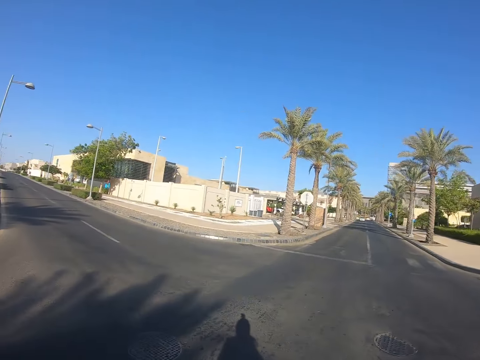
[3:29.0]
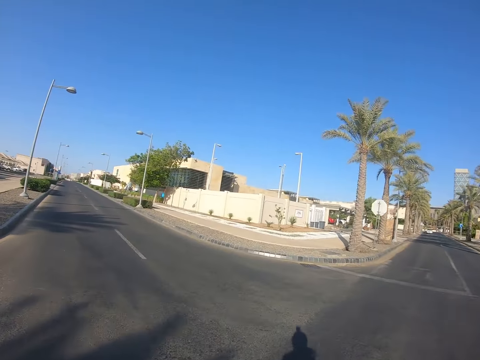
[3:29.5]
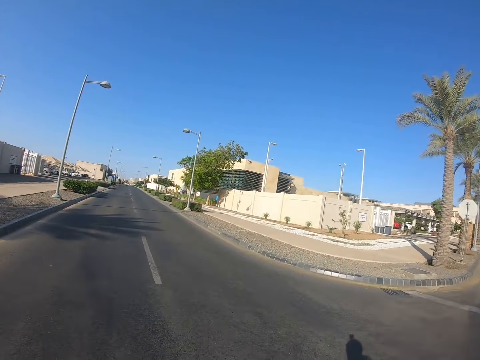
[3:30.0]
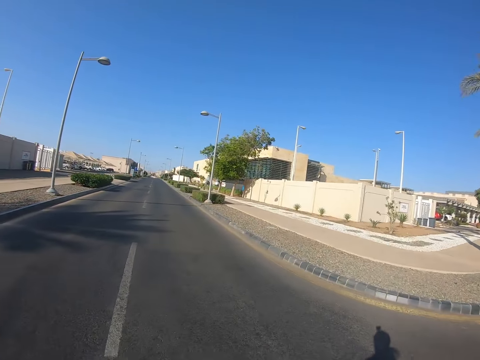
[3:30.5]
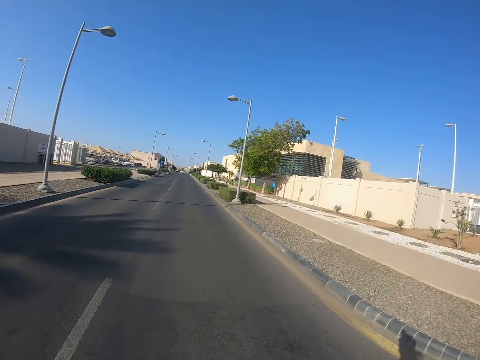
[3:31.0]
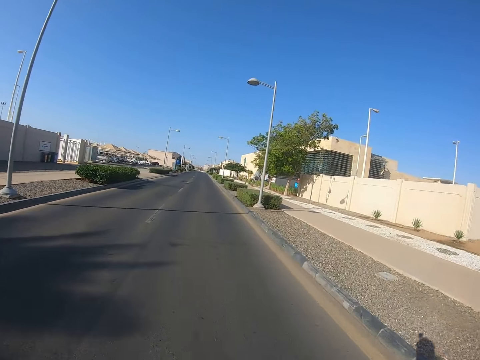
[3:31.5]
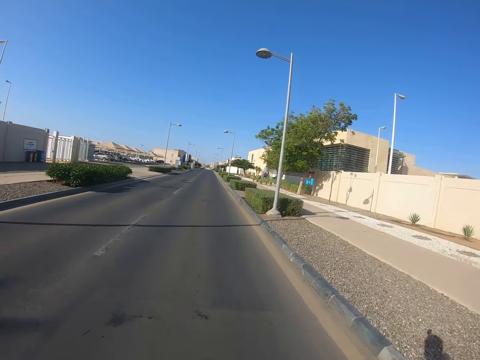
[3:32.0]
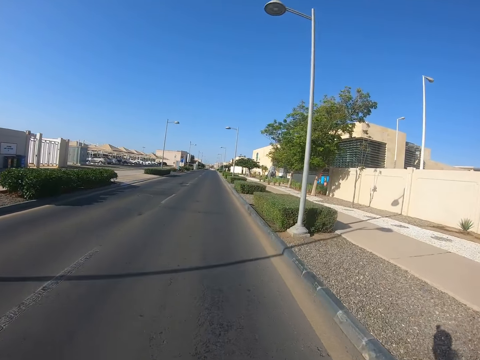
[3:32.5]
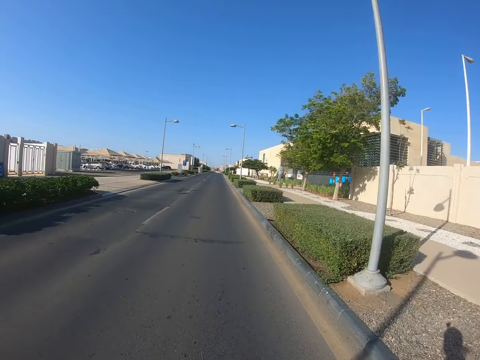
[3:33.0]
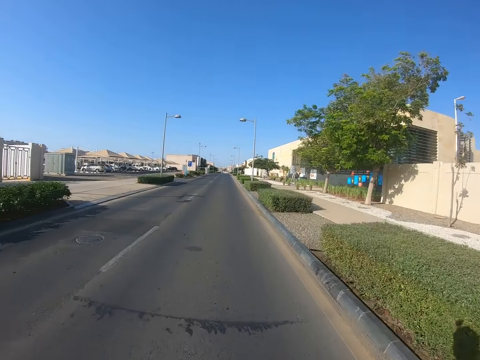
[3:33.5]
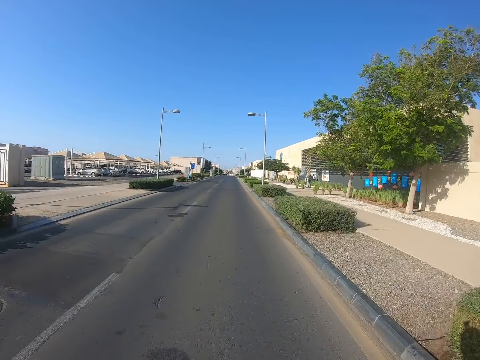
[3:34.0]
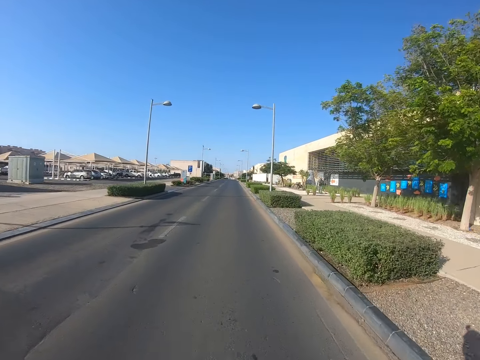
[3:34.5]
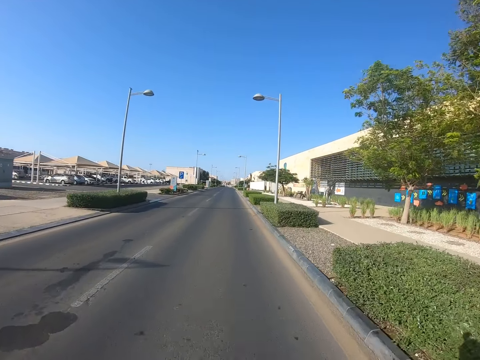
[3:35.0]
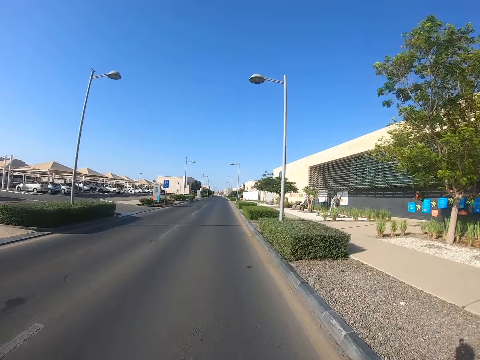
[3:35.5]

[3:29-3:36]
The camera wearer rides to the right side.

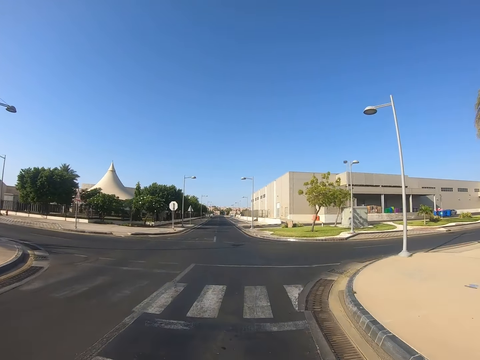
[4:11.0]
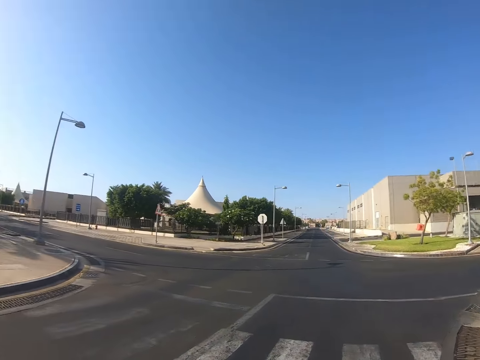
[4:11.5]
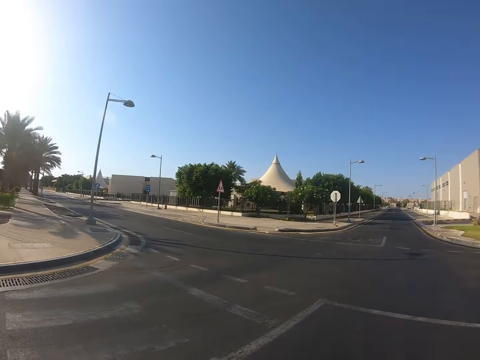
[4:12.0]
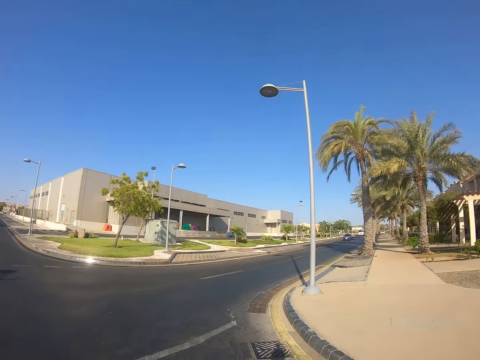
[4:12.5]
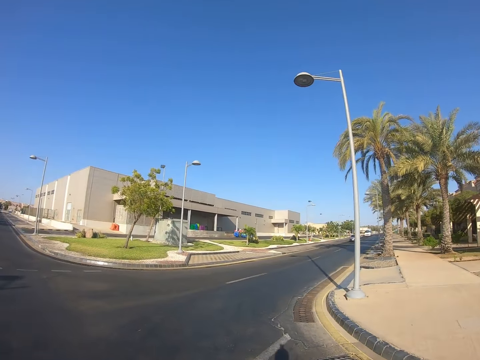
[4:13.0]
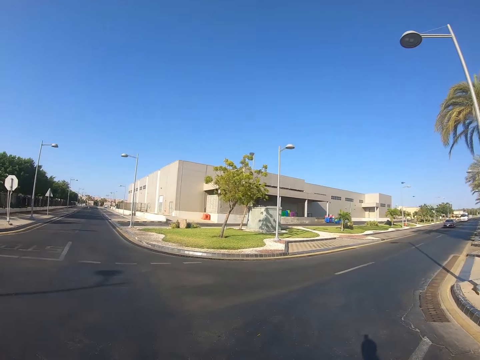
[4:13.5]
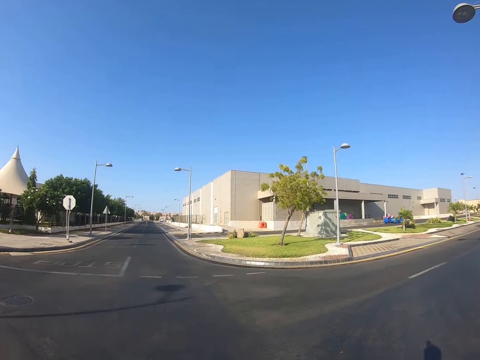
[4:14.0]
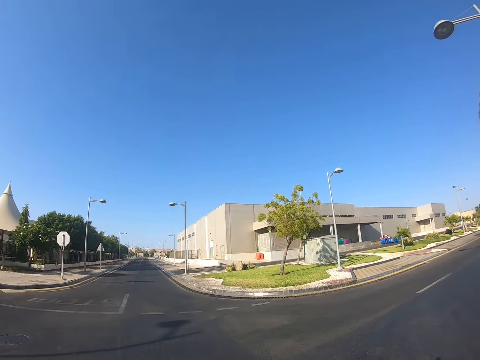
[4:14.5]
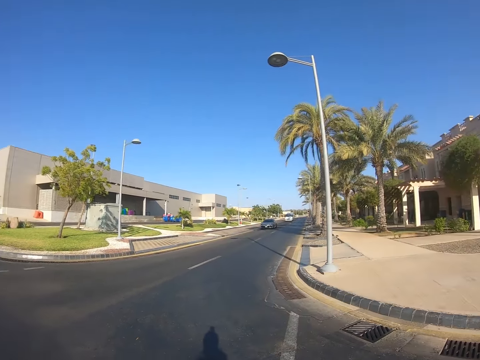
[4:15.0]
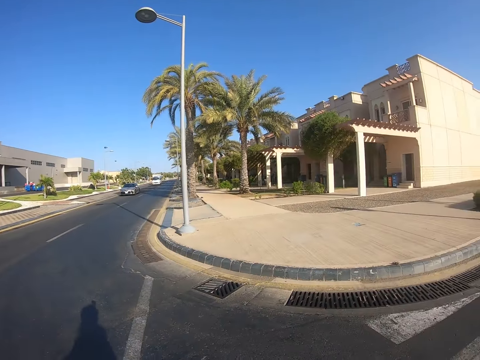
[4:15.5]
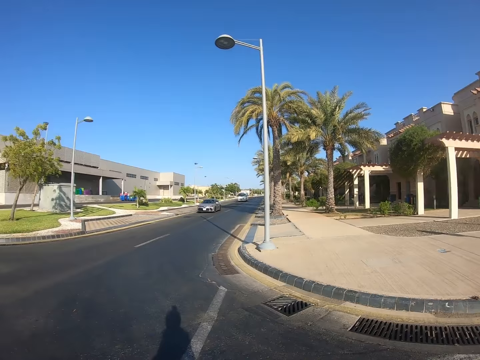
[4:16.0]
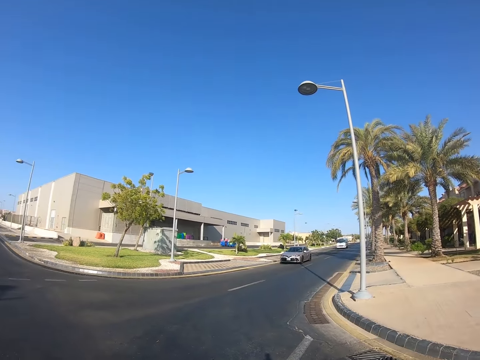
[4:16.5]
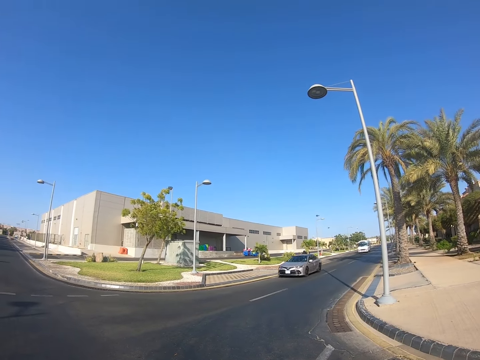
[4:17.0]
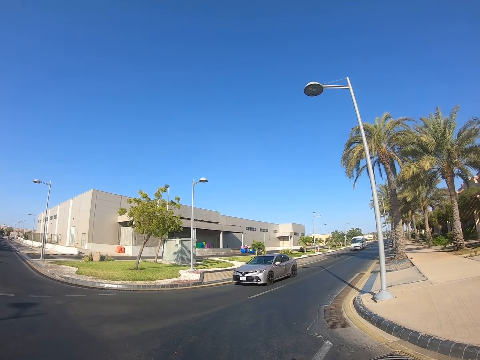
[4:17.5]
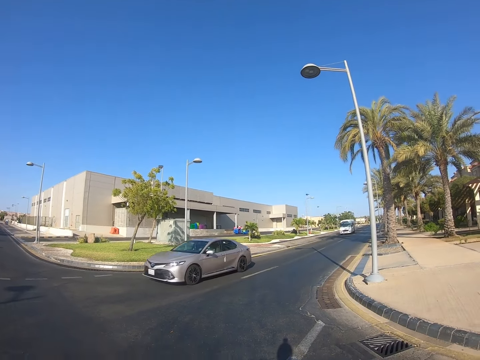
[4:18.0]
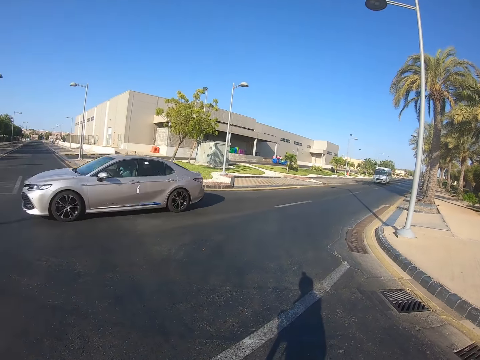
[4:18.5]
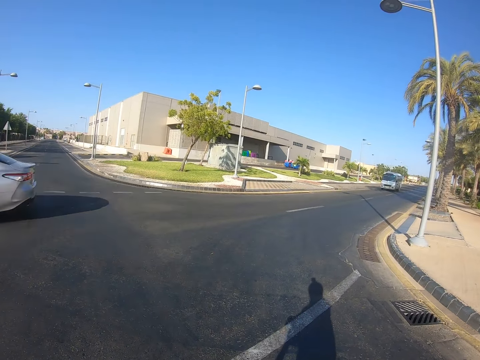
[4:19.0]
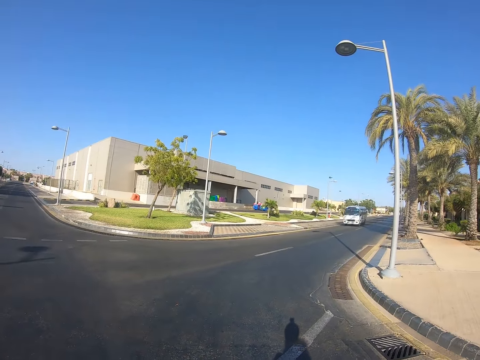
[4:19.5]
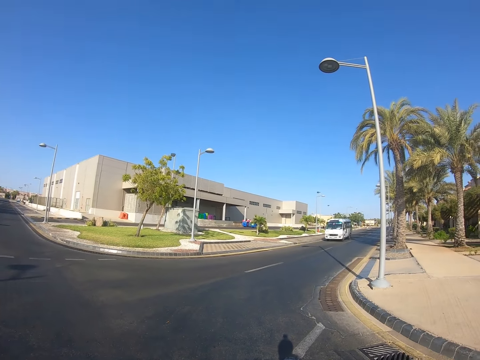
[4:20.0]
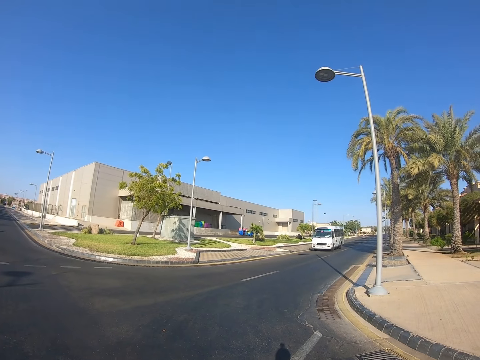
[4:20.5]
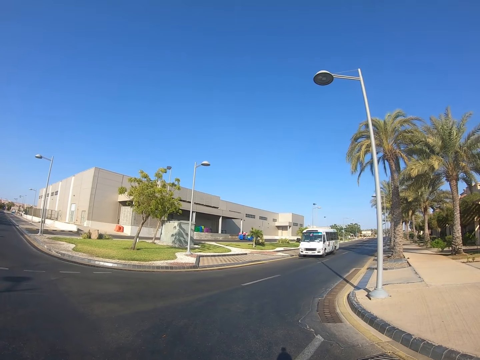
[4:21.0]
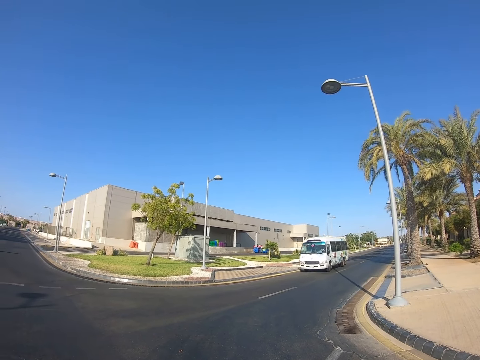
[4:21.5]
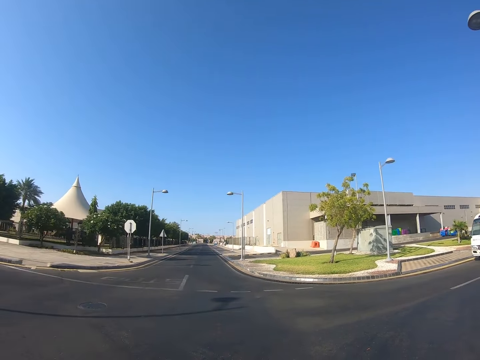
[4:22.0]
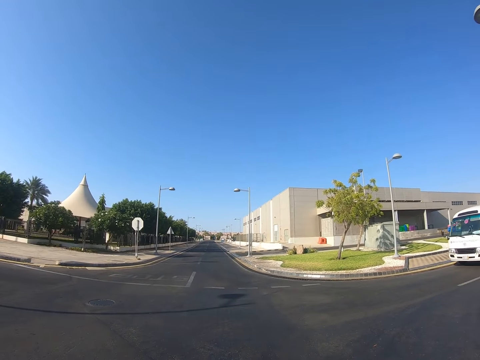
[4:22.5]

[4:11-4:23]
The camera wearer stops riding the scooter bike at the road.

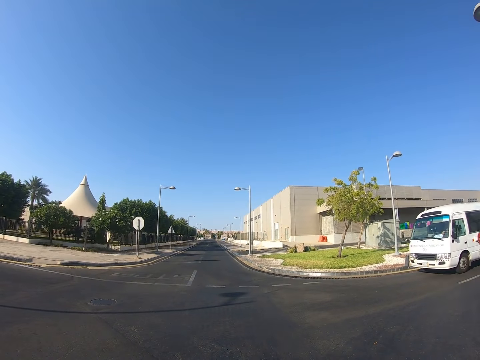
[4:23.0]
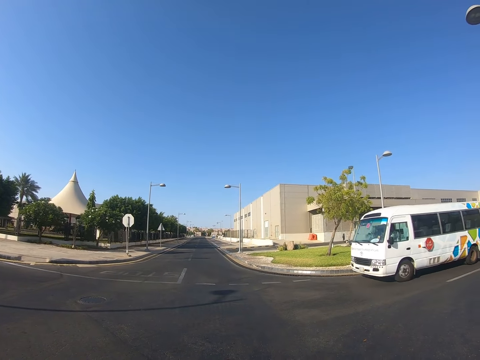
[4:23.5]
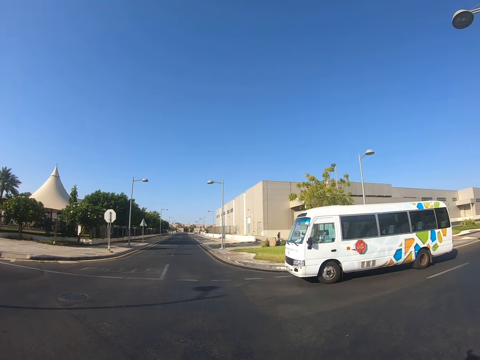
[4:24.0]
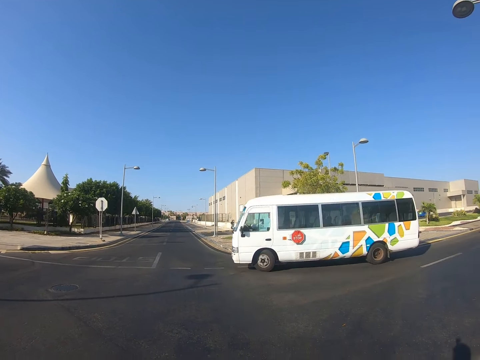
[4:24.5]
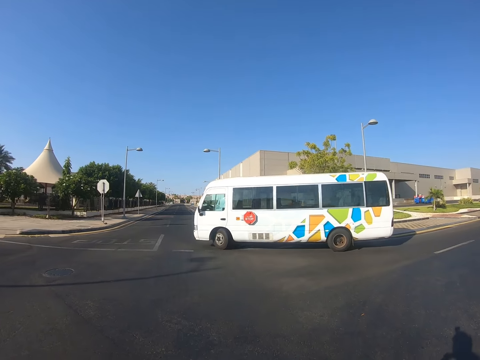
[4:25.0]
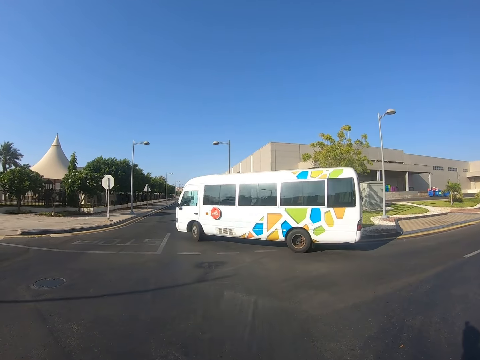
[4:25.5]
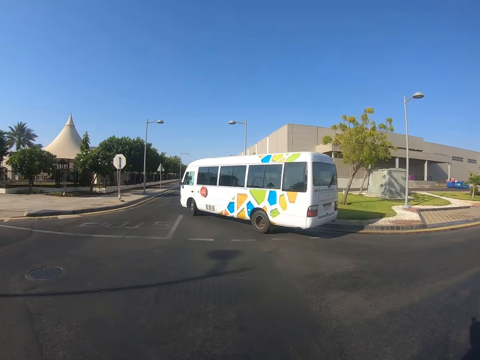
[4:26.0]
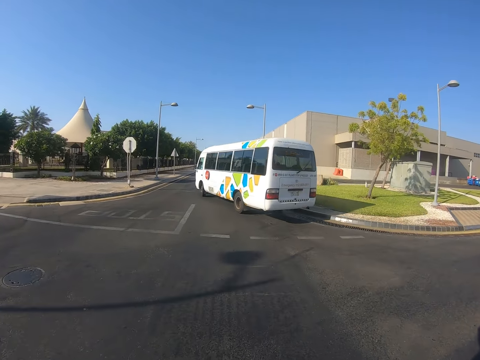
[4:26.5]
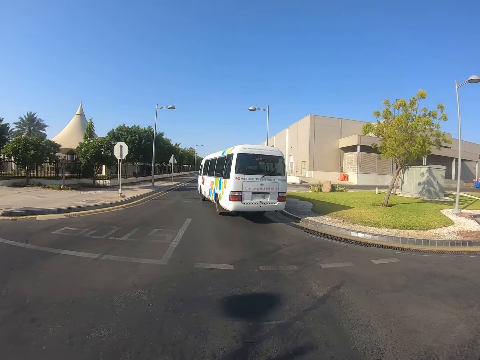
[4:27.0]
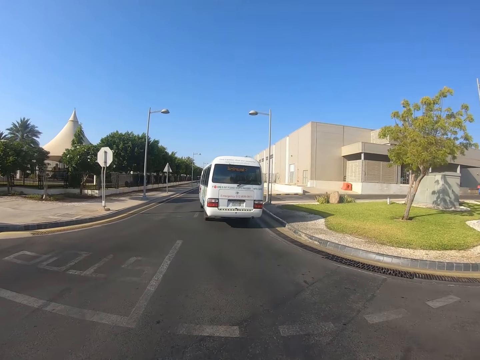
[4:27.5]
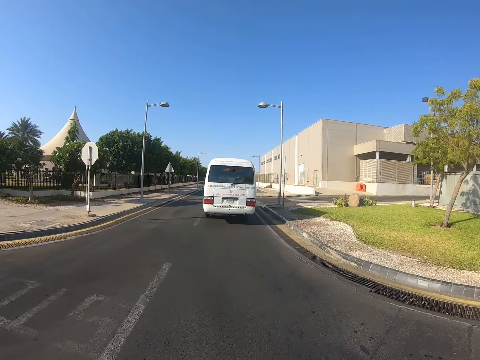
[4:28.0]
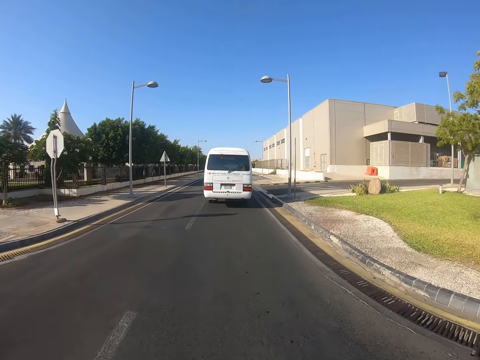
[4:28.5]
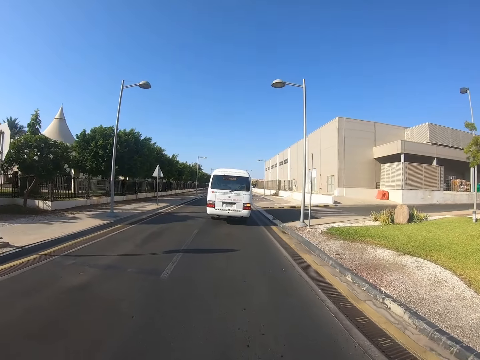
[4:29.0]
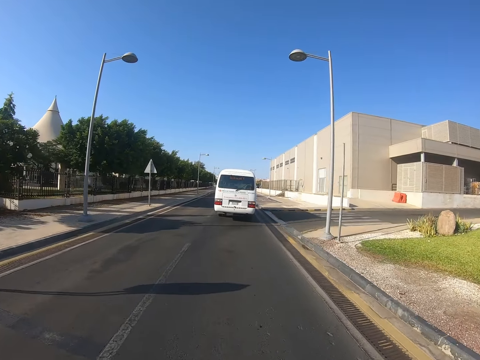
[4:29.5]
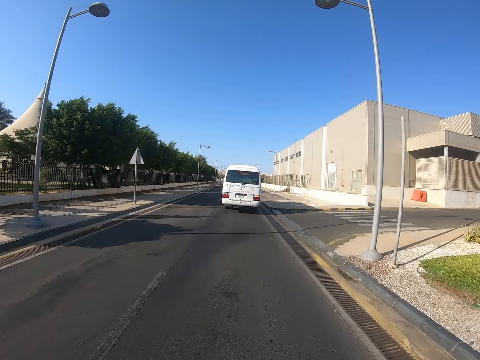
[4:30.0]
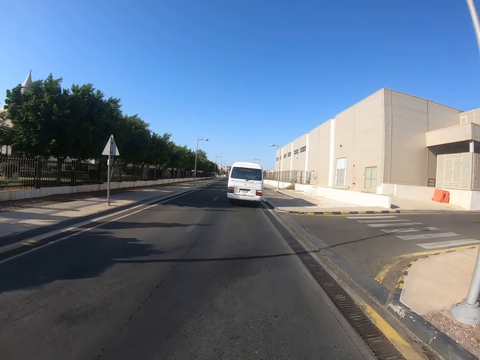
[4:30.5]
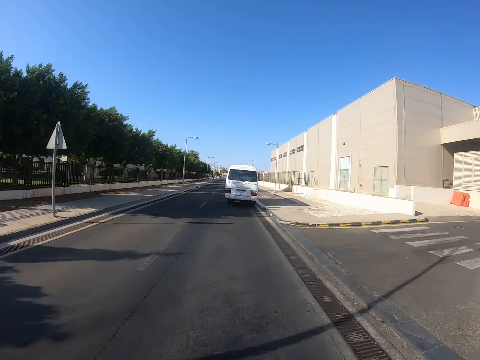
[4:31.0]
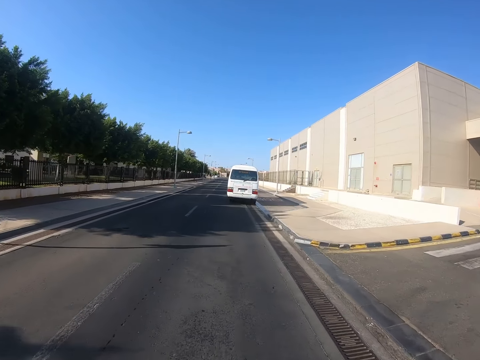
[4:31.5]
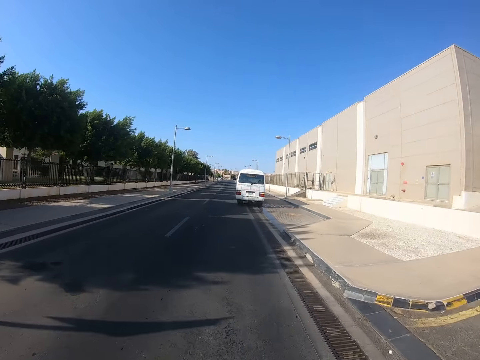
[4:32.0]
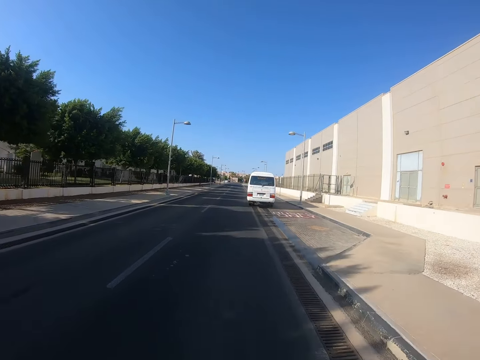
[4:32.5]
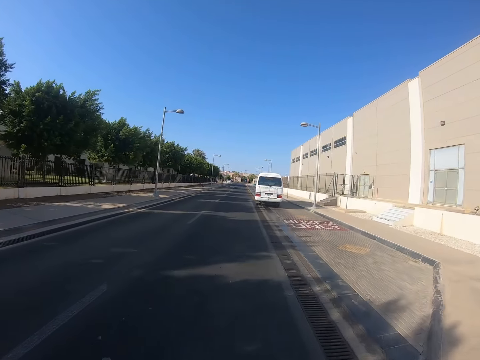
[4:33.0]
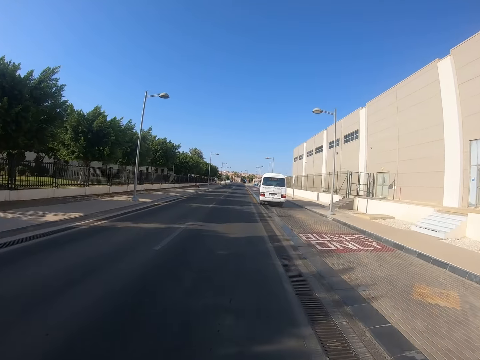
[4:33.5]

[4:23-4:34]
The camera wearer rides the scooter bike on the road.
